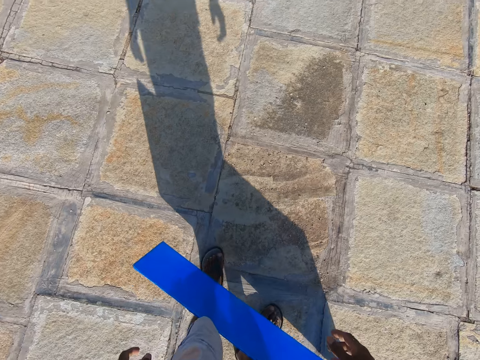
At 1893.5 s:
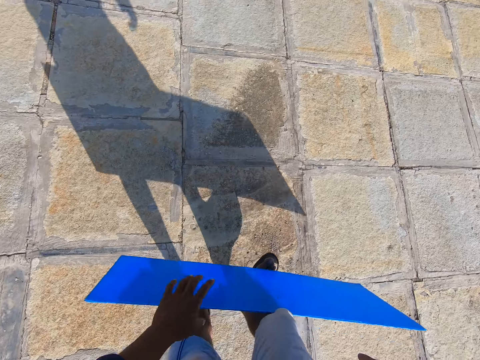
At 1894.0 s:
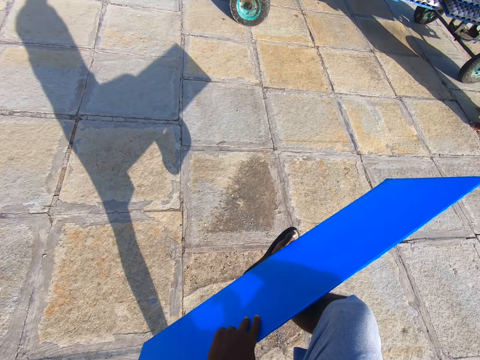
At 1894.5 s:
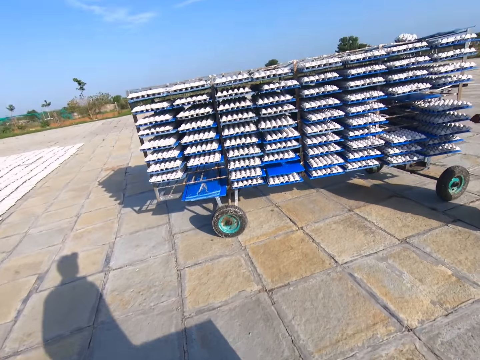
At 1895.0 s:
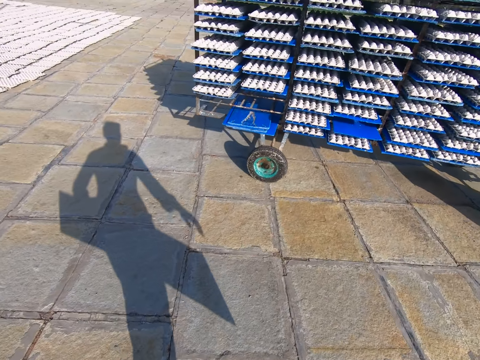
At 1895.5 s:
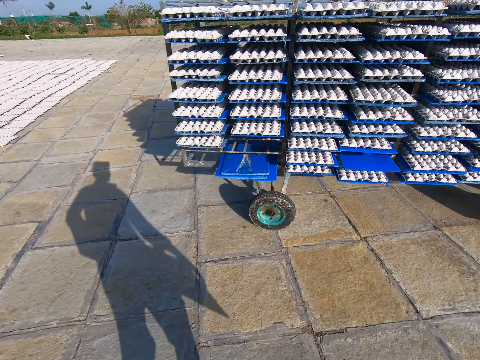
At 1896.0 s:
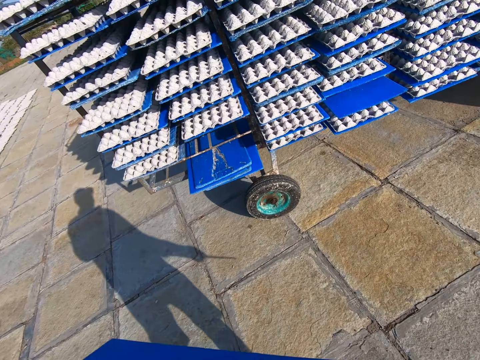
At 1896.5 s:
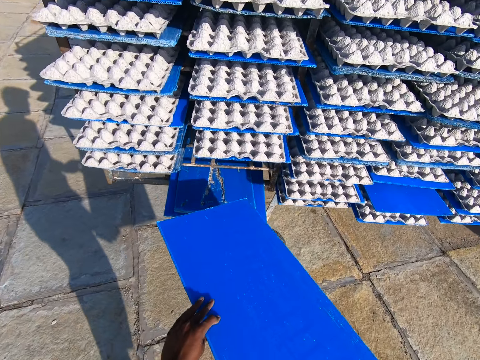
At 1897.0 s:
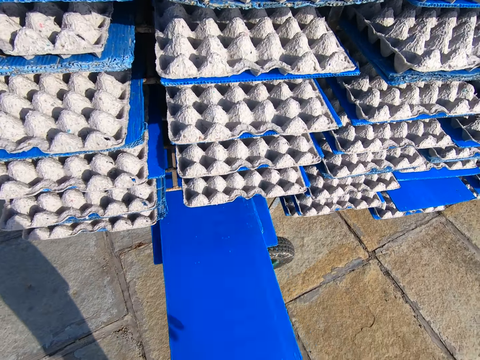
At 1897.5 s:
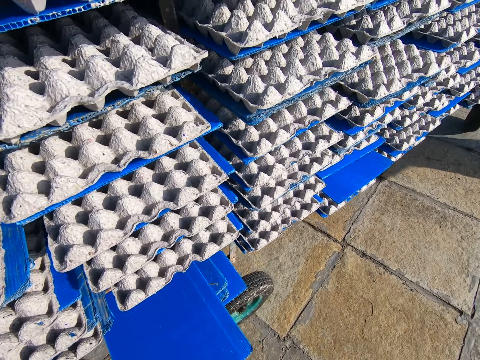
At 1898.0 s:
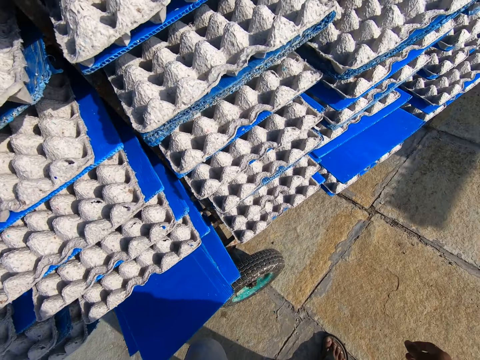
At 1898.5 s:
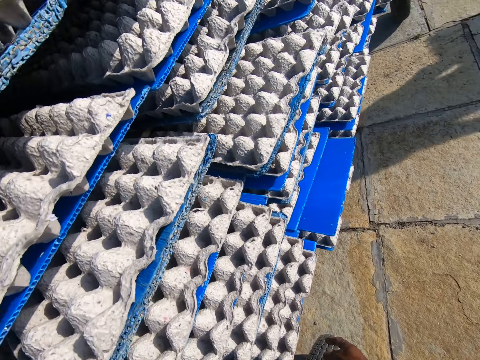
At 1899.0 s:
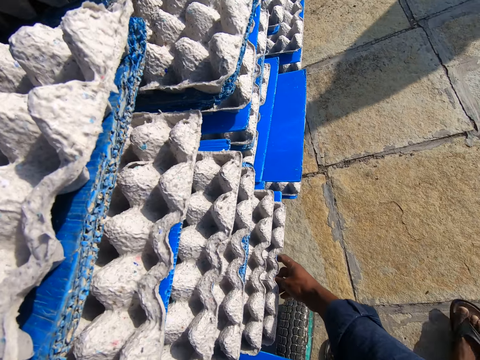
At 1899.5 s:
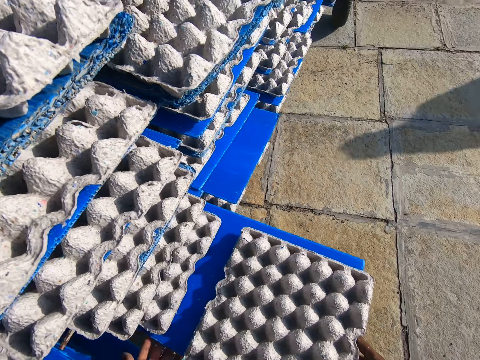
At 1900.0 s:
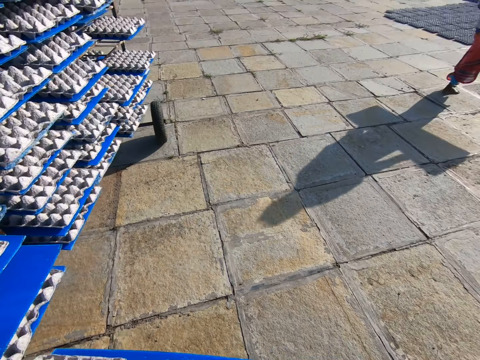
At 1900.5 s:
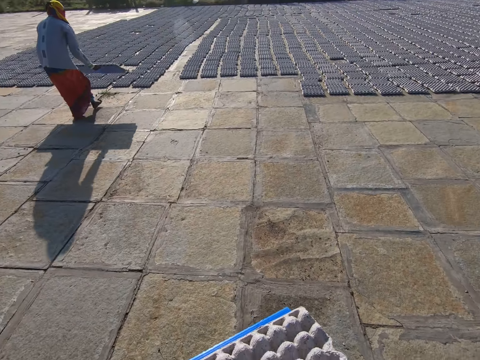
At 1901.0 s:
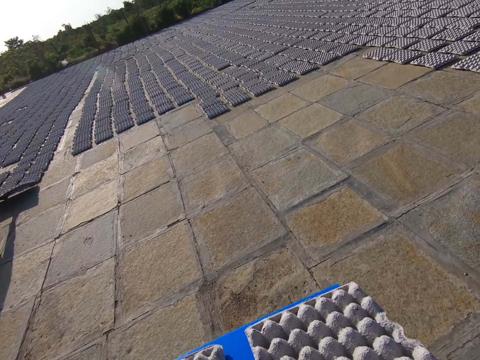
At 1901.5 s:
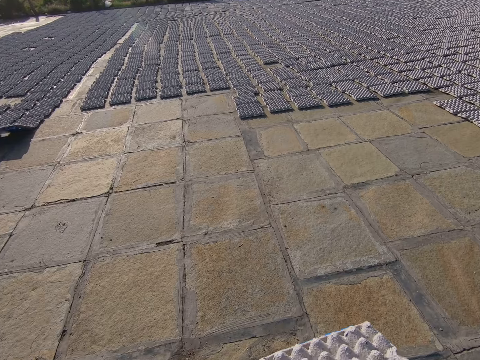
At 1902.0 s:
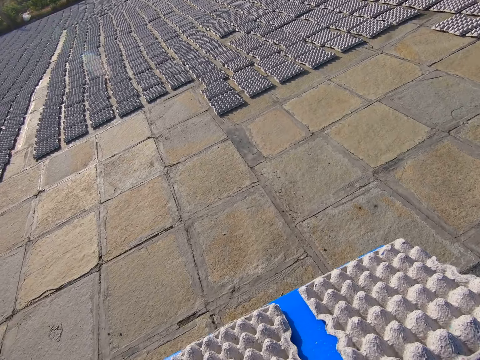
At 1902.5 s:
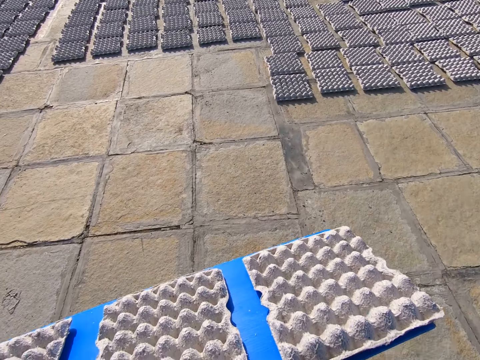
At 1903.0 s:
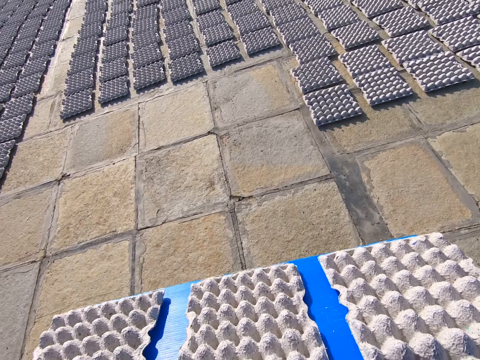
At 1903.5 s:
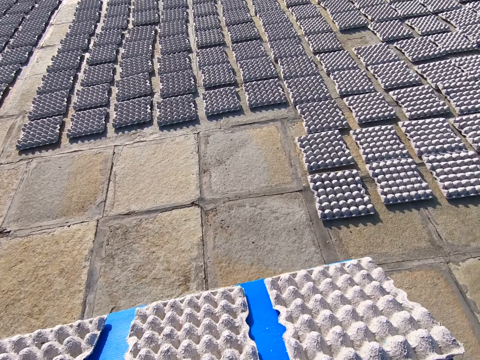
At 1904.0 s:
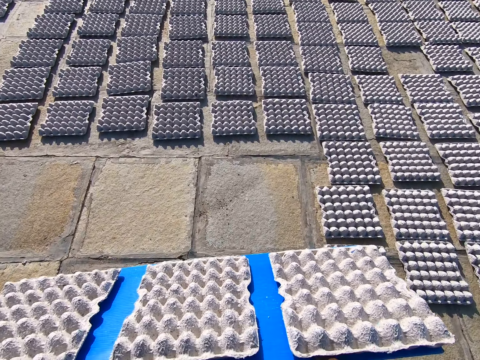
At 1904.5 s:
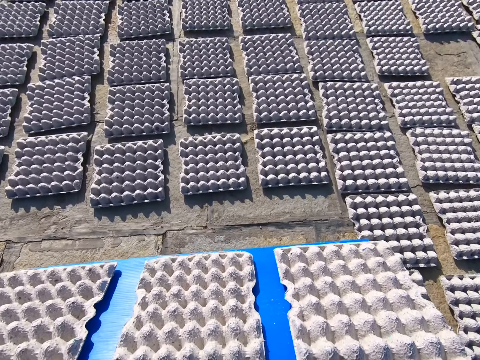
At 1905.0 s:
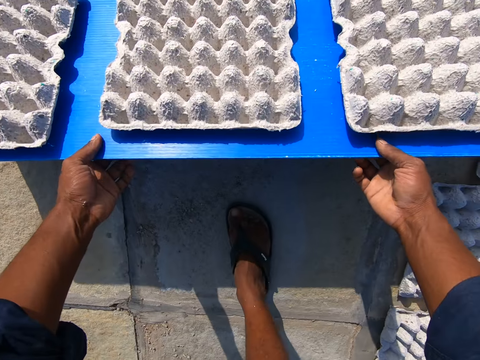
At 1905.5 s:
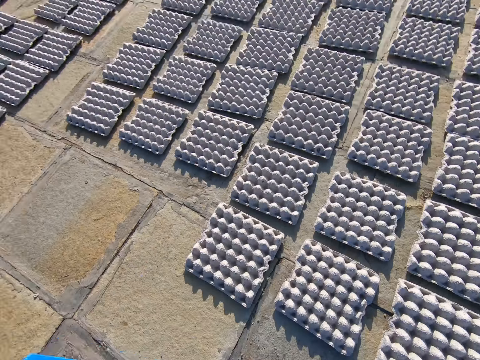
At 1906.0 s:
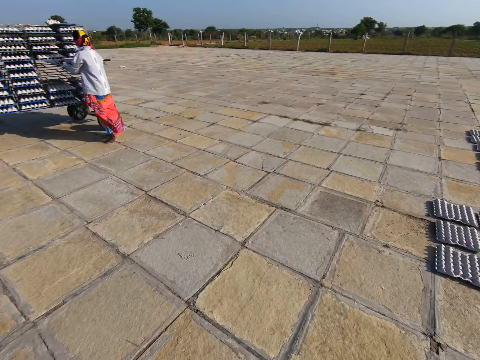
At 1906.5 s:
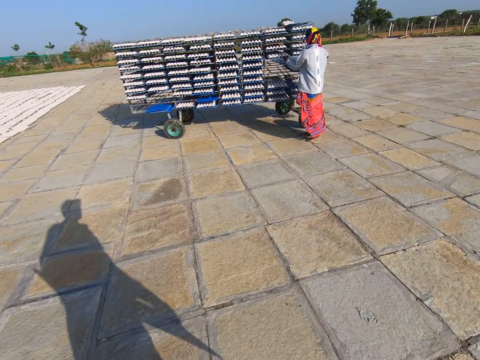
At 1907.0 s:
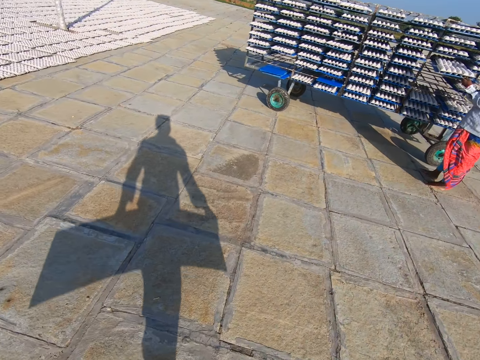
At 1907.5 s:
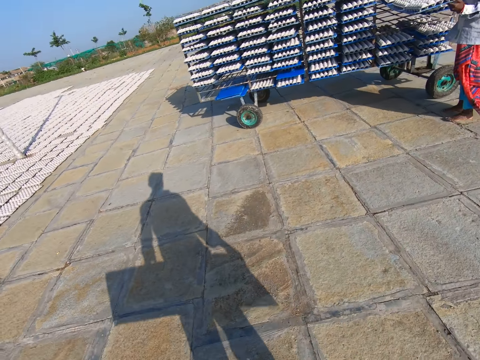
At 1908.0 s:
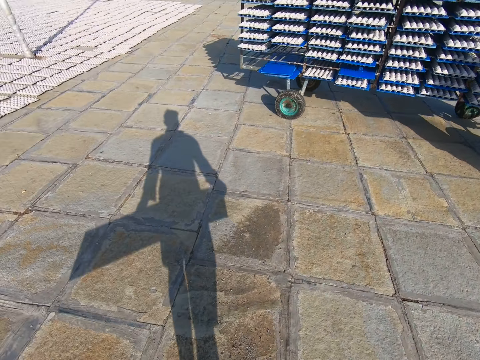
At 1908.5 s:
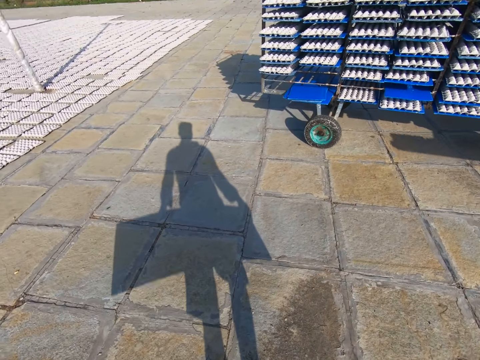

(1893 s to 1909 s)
The camera wearer lifts his right leg with the plastic board. He picks the plastic board on his right leg with his left hand. He removes his left hand from the plastic board. He slides the plastic board on the pile of plastic boards with his right hand. He pulls a plastic board of egg trays from the rack with his right hand. He walks away from the rack. The woman rests the plastic board of egg trays on the ground with her hands. She drops the egg trays on the plastic board on the ground with her hands. The camera wearer rests the plastic board of egg trays on the ground with his hands. Another woman pulls a board of egg crates from the rack of egg crates with both hands. The camera wearer walks towards the rack of egg crates.

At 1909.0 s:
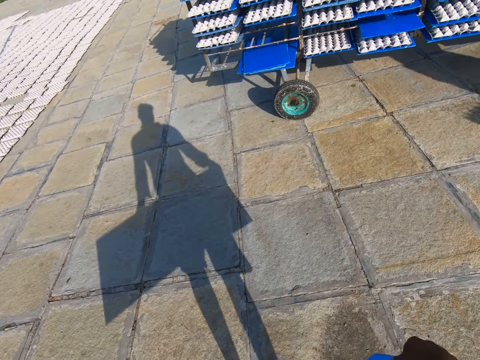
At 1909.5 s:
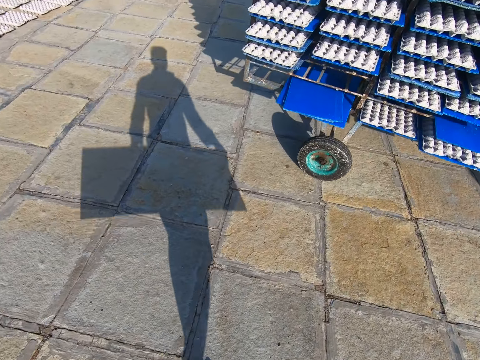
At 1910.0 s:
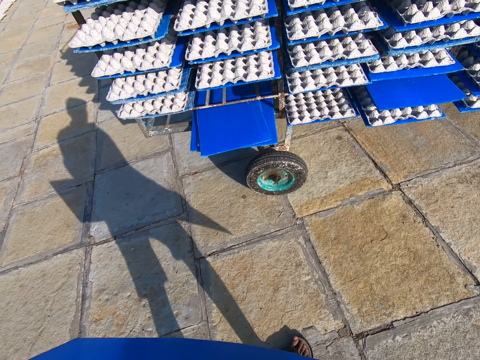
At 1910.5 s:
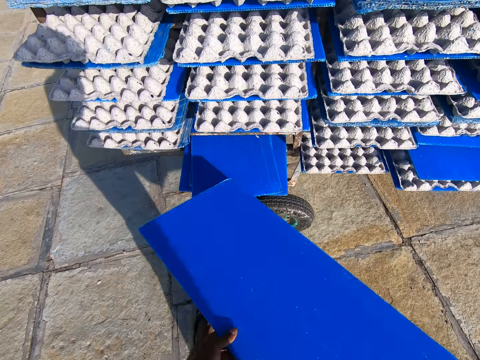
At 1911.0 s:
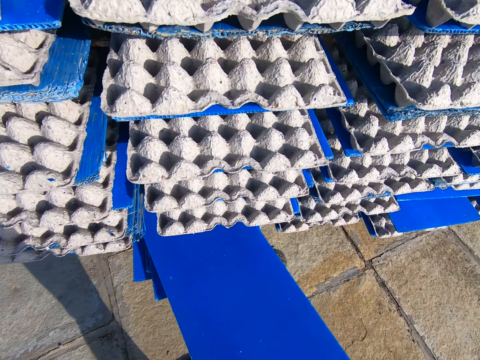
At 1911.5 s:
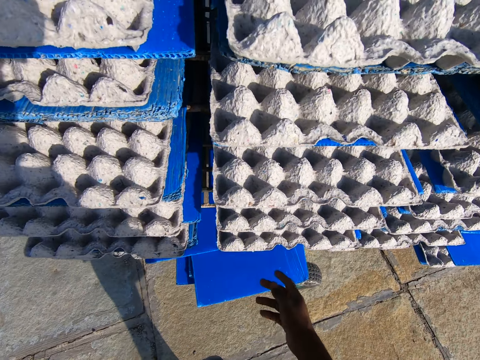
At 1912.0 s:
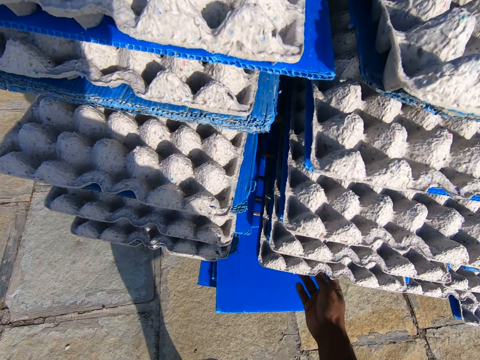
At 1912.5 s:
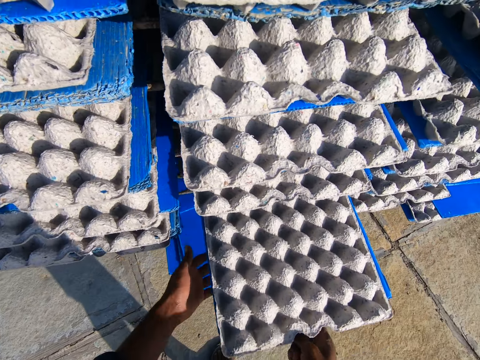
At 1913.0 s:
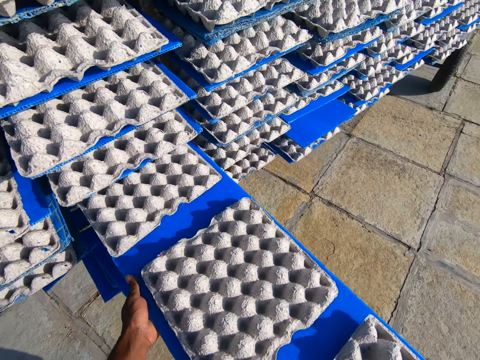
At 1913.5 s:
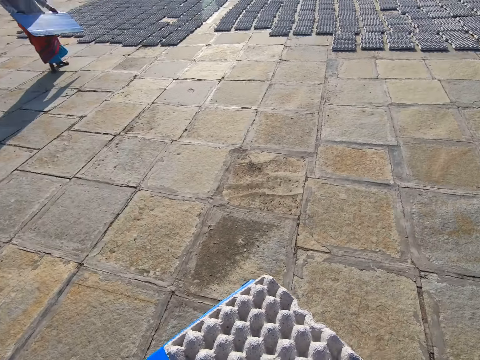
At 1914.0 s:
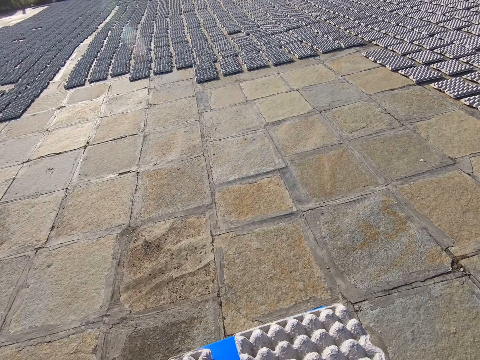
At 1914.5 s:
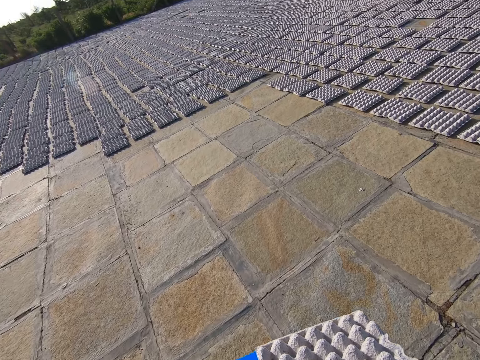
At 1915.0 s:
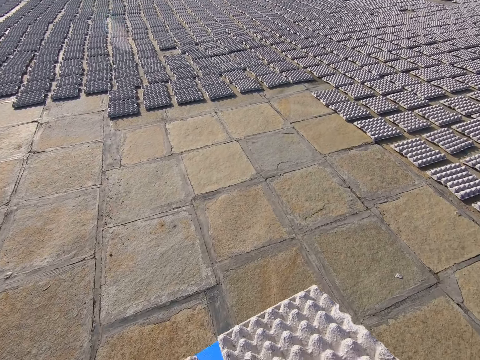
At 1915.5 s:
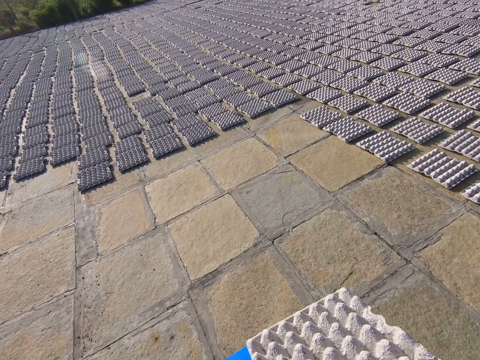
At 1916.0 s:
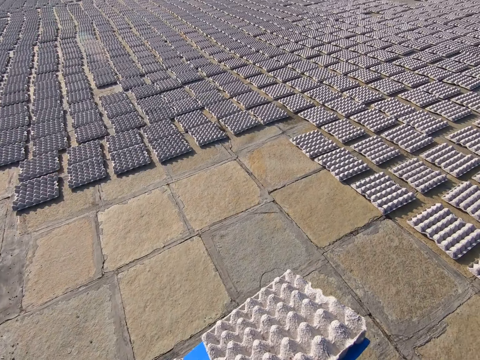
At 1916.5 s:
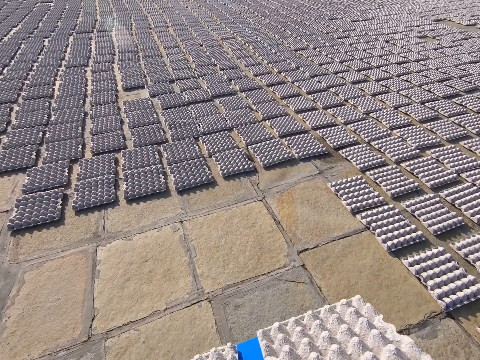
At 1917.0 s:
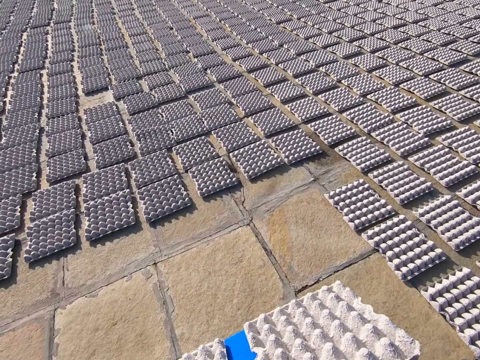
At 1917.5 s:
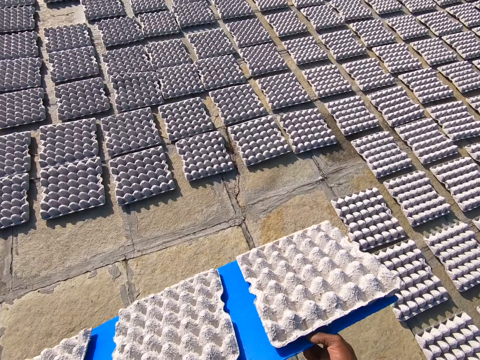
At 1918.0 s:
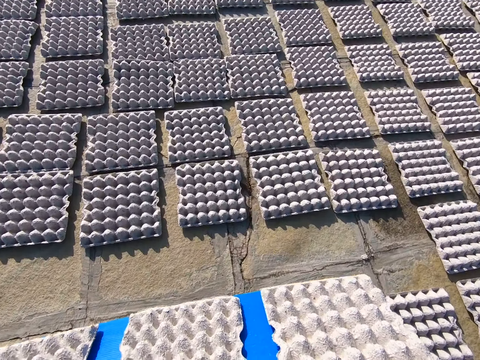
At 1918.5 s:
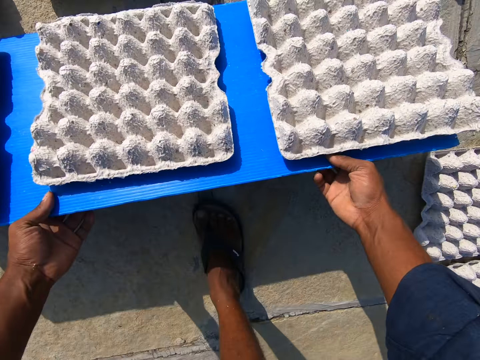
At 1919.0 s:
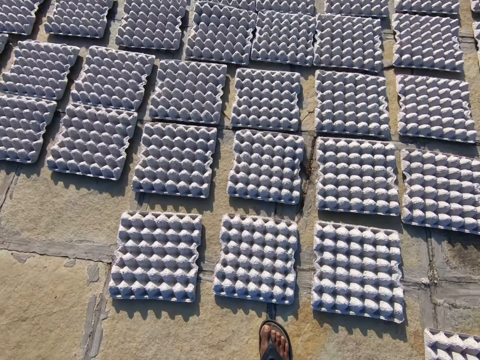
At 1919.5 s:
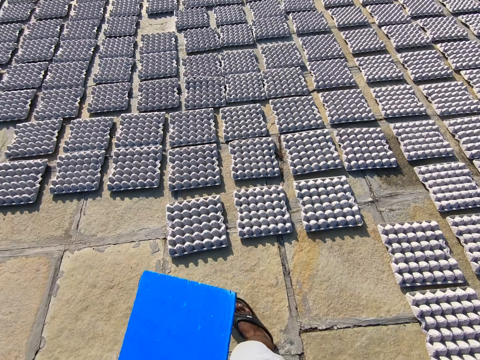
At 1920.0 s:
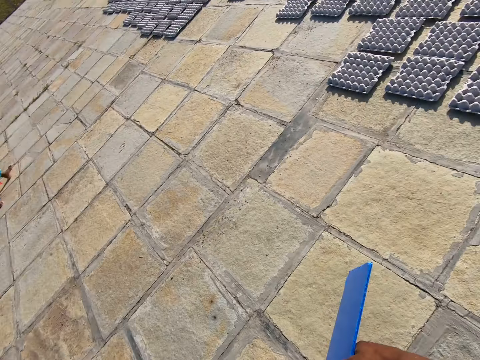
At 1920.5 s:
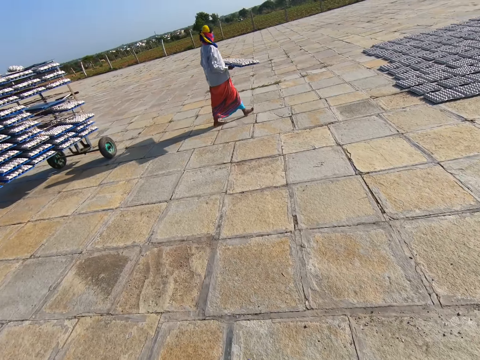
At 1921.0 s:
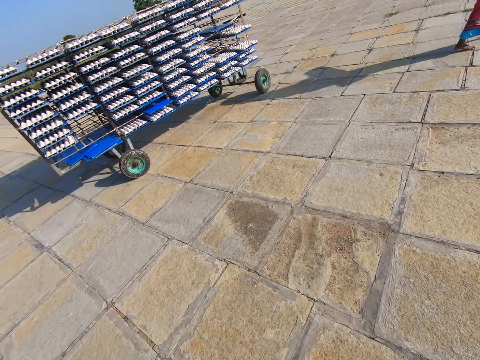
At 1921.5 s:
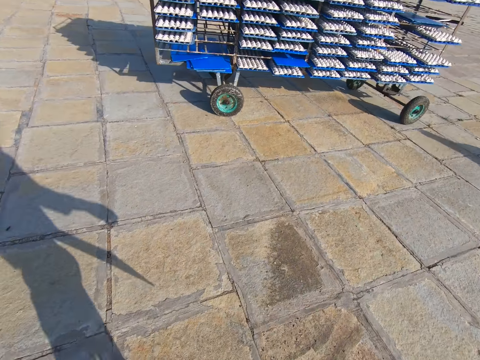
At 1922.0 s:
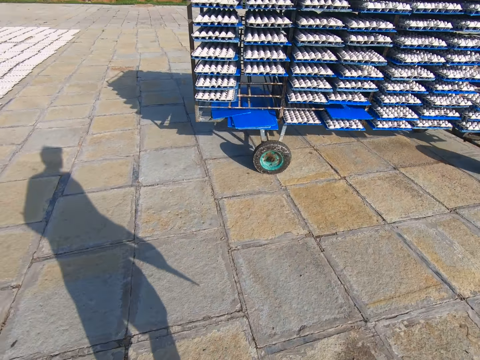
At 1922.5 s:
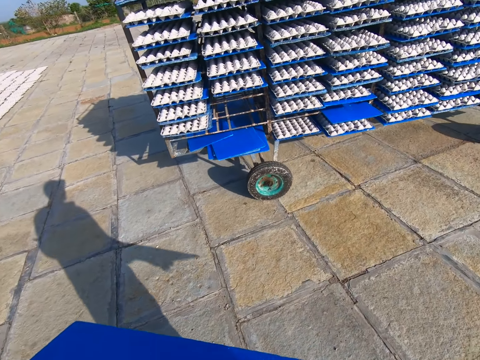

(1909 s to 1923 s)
The camera wearer pushes the board in the rack of egg crates with both hands. They pull a board of egg crates from the rack of egg crates with both hands. They walk towards the egg crates on the floor. They drop the egg crates on the floor from the board in both hands. They walk towards the rack of egg crates. They turn around. The woman walks towards the egg crates on the floor.
